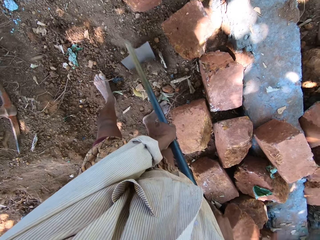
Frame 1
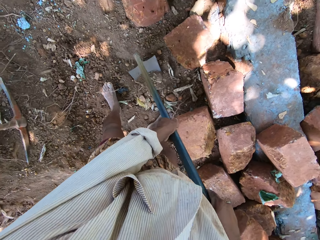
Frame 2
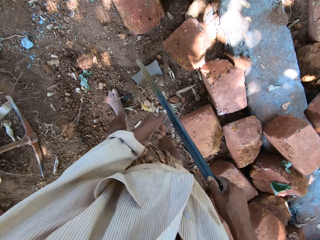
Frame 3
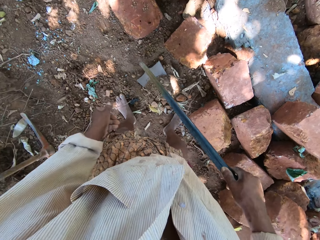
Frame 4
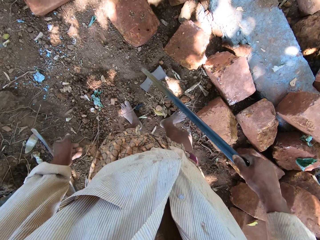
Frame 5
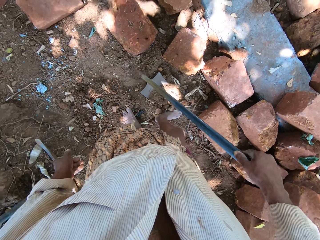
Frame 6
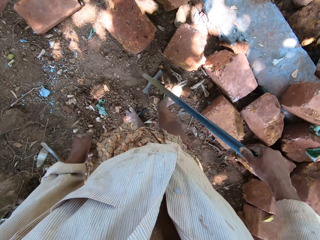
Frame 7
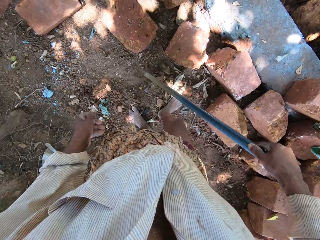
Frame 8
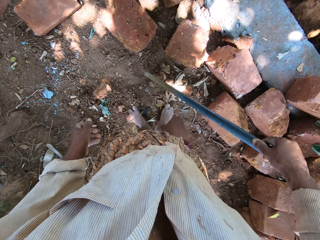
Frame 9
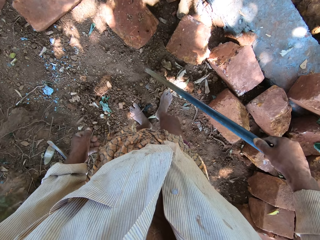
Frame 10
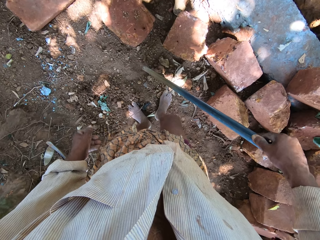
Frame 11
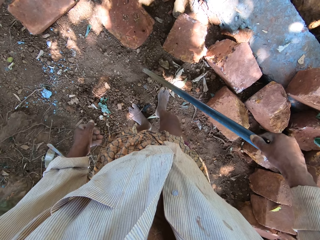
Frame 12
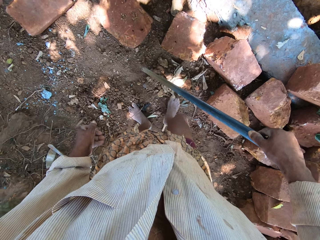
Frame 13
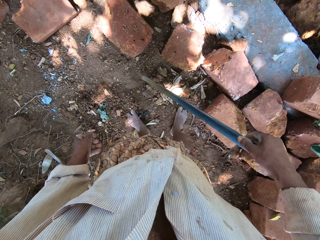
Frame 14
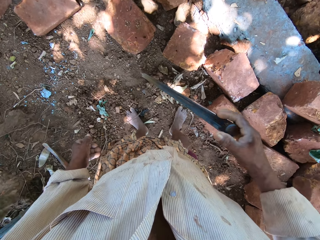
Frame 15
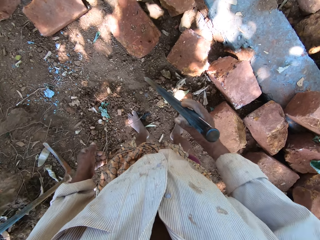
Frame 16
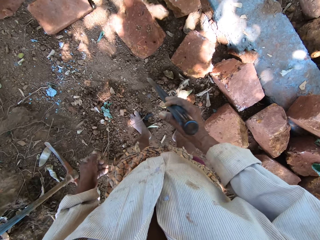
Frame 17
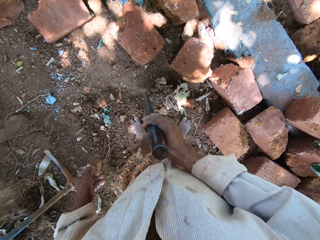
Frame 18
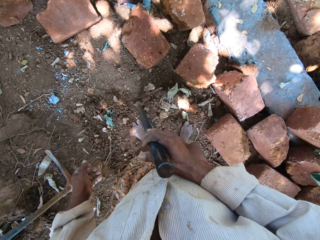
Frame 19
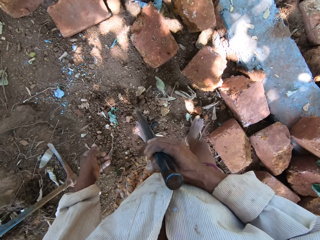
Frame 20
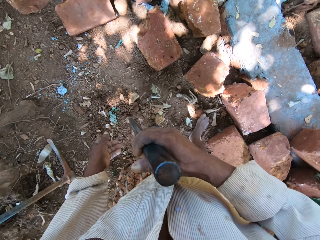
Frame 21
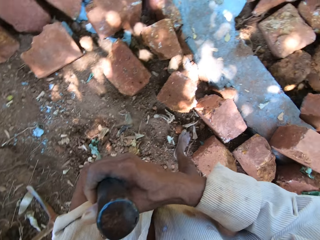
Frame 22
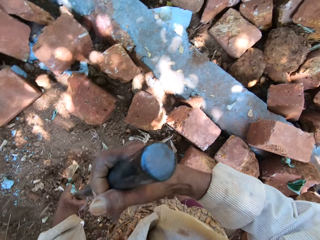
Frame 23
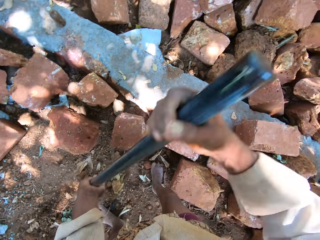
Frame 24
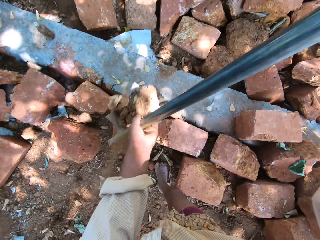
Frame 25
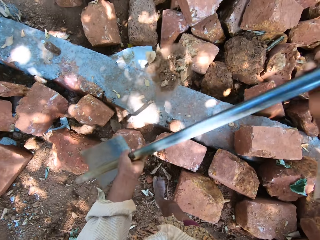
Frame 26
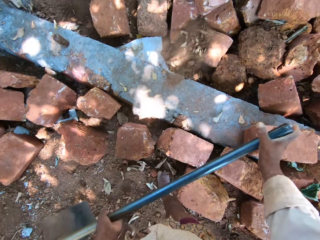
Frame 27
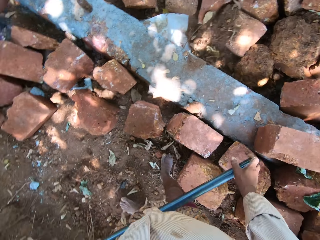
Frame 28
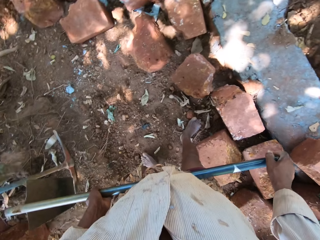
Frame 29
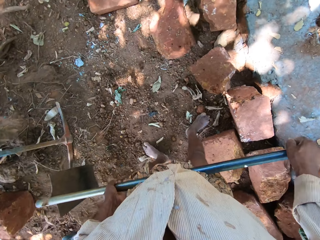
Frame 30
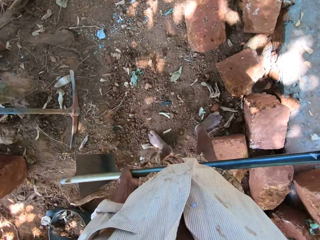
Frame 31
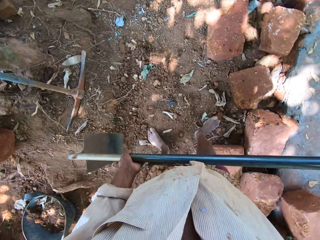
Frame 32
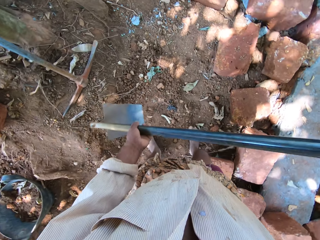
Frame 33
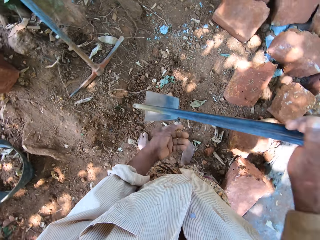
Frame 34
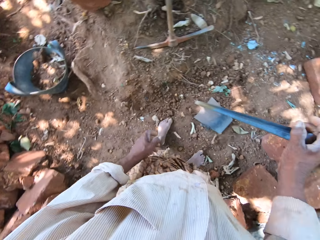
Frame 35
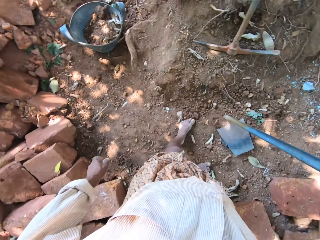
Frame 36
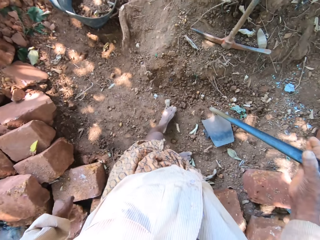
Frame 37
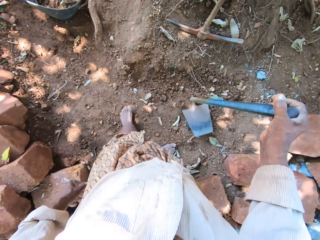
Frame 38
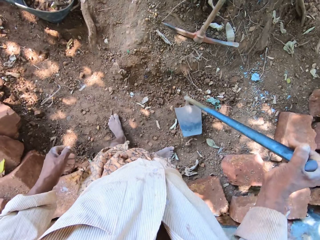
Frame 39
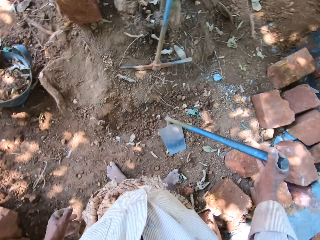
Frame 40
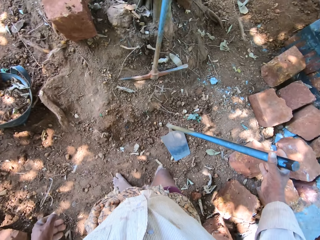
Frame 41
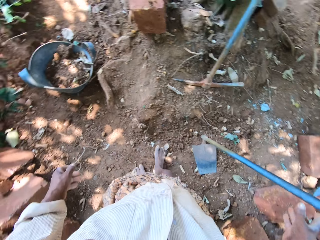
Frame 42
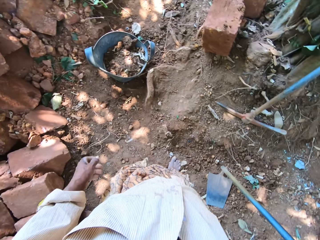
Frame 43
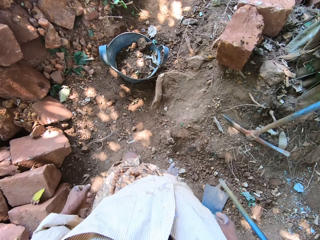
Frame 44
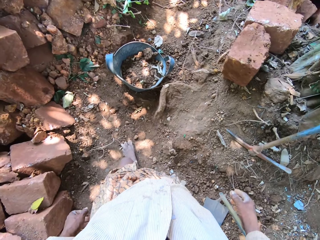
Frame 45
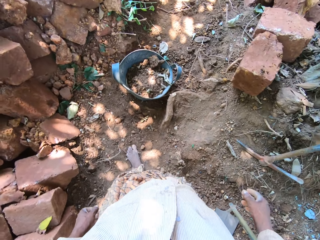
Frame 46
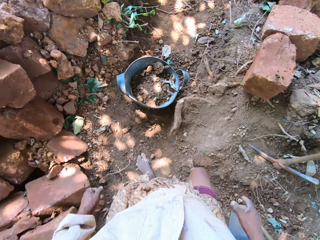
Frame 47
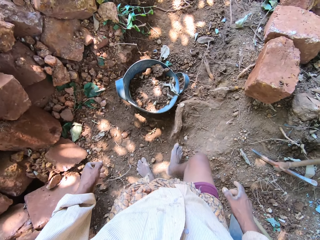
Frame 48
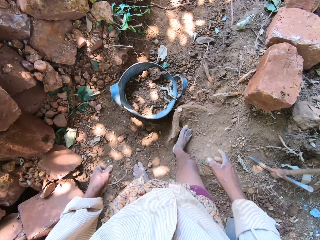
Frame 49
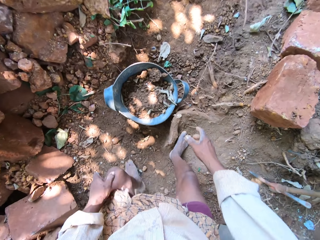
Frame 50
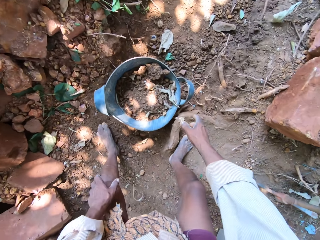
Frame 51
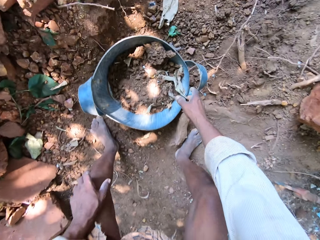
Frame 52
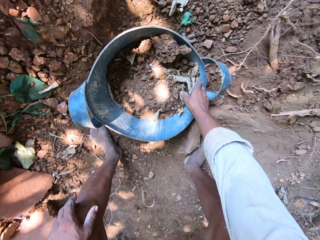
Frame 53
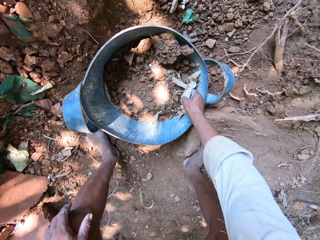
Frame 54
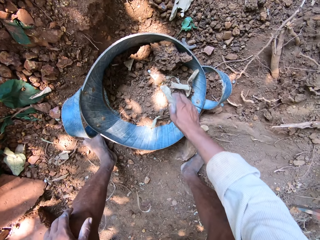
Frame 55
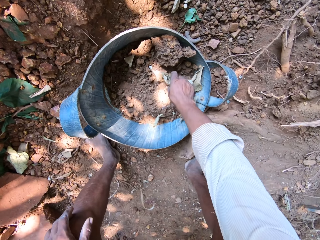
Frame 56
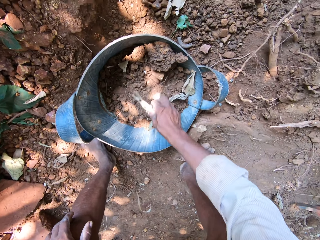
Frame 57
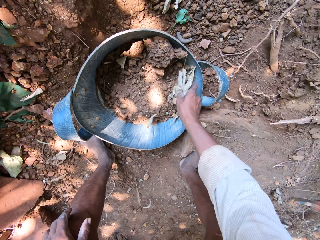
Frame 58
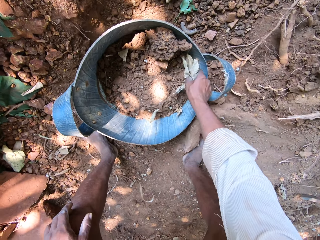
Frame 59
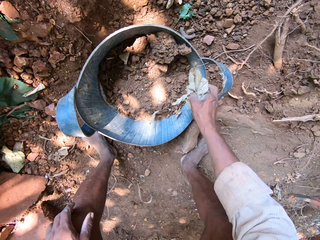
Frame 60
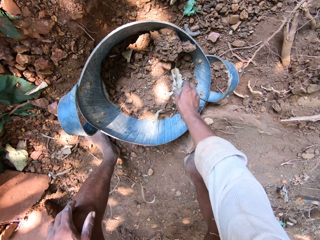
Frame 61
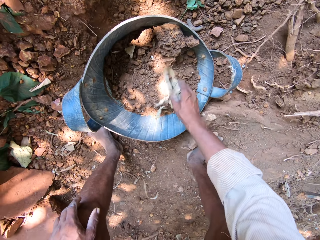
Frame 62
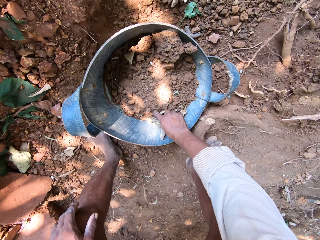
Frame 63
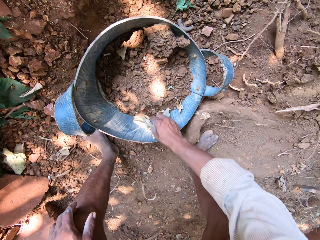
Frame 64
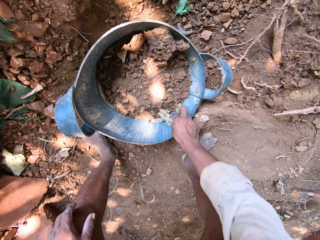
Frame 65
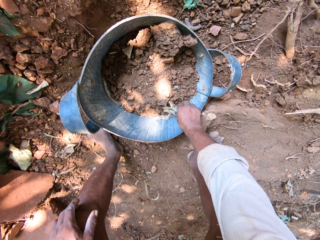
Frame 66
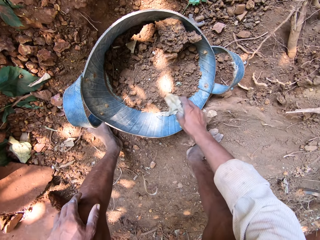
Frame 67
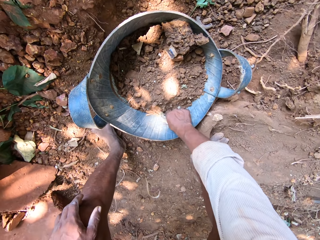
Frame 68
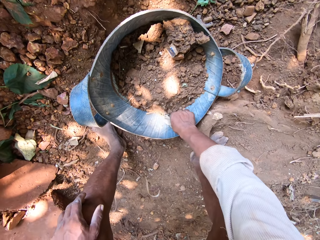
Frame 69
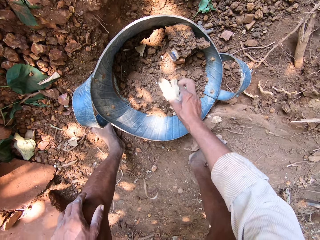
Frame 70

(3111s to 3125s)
The camera wearer packs the sand on the hoe in his right hand with his right leg. He picks the hoe from the ground with his right hand. He pours the sand on the bricks with the hoe in both hands. He drops the hoe on the ground with his right hand. He picks leaves from the container with his right hand.

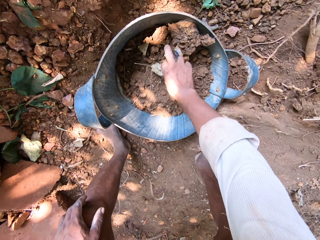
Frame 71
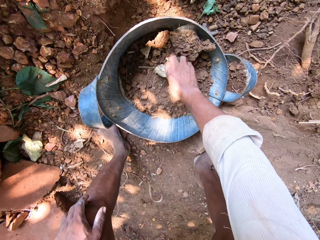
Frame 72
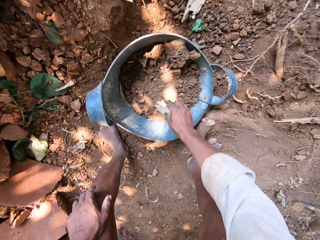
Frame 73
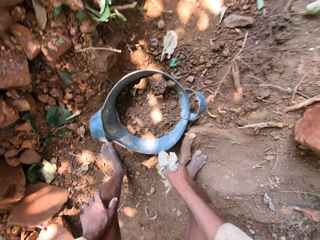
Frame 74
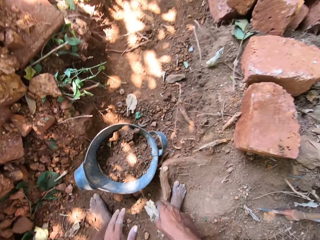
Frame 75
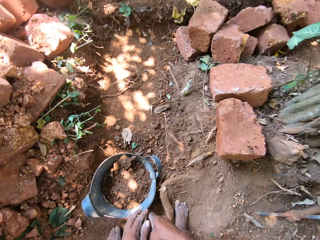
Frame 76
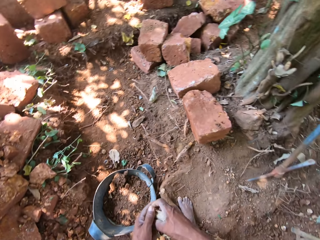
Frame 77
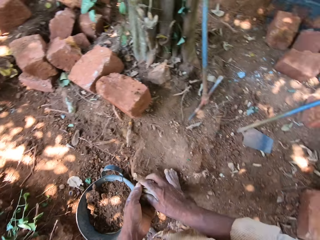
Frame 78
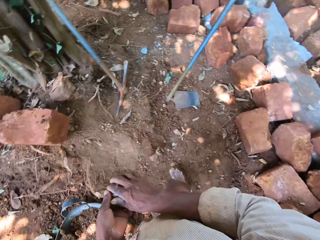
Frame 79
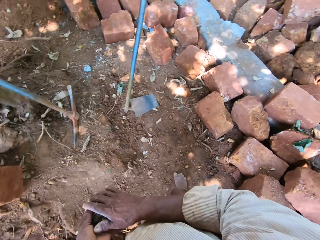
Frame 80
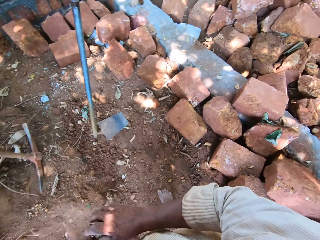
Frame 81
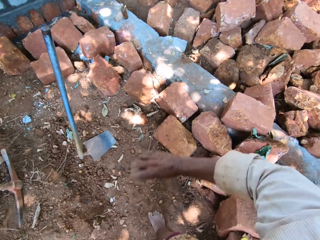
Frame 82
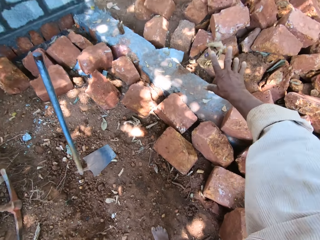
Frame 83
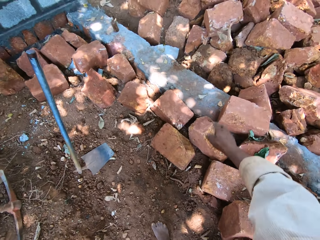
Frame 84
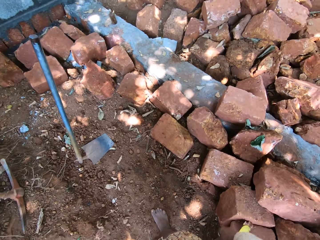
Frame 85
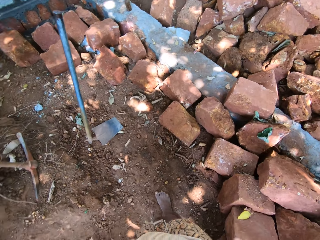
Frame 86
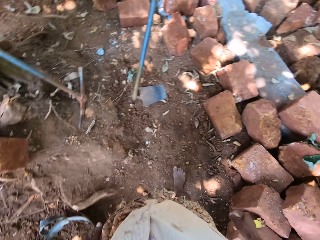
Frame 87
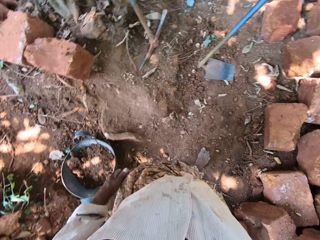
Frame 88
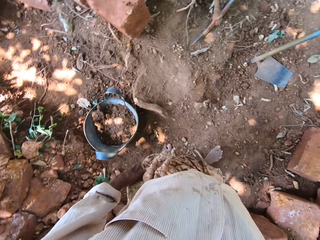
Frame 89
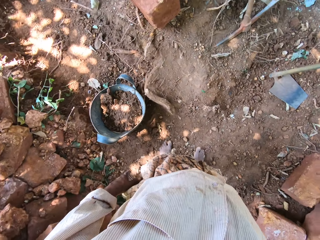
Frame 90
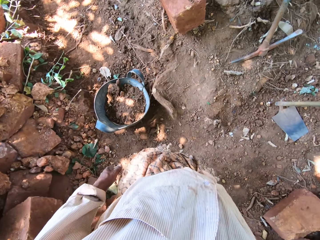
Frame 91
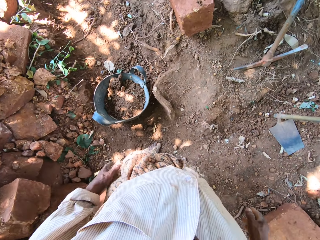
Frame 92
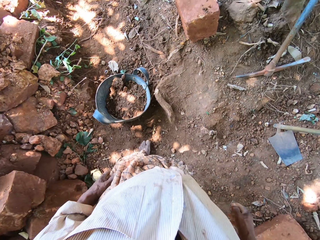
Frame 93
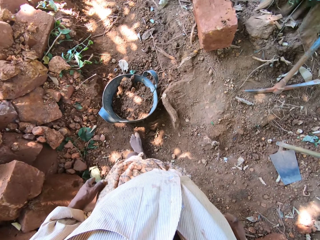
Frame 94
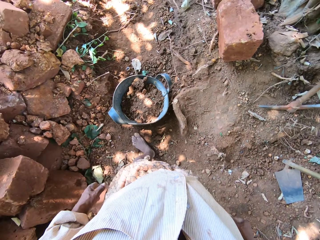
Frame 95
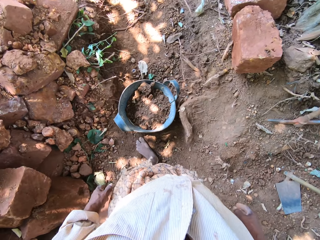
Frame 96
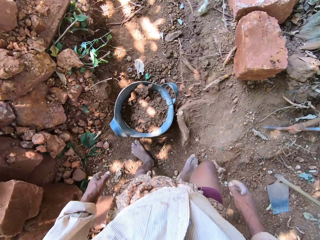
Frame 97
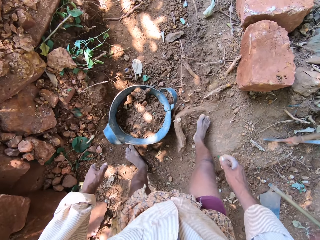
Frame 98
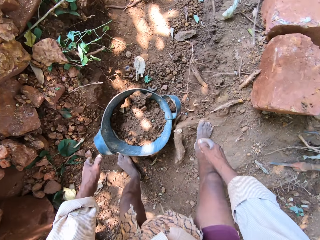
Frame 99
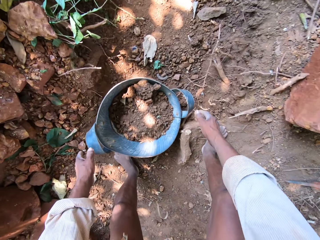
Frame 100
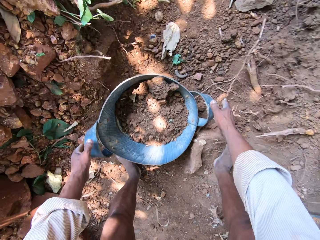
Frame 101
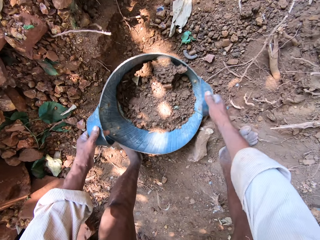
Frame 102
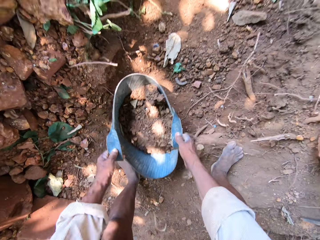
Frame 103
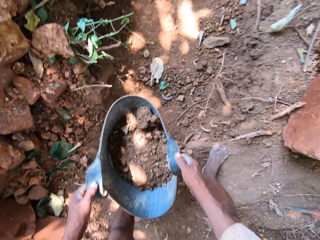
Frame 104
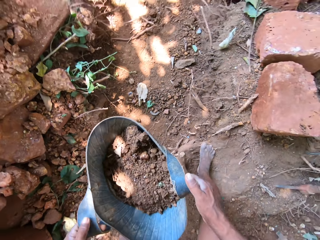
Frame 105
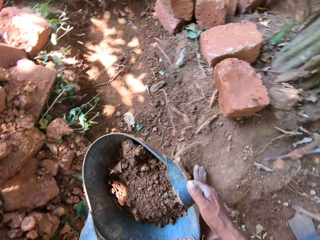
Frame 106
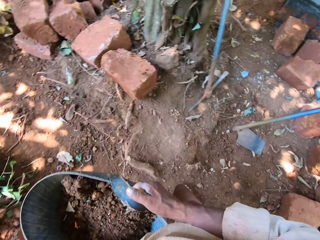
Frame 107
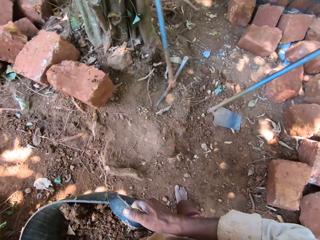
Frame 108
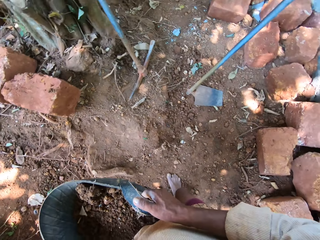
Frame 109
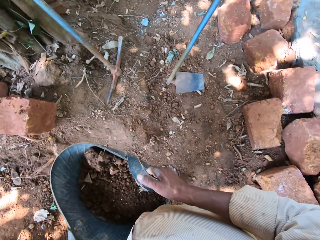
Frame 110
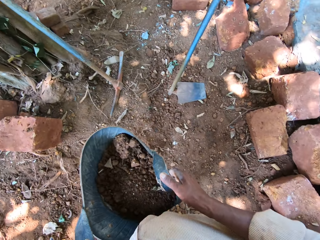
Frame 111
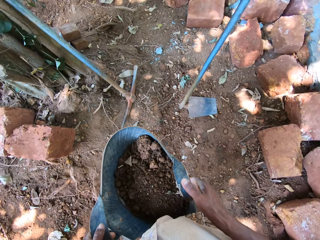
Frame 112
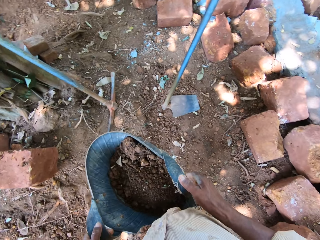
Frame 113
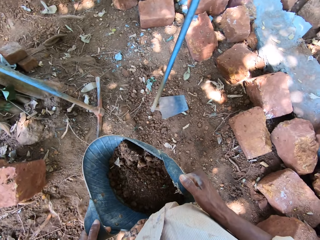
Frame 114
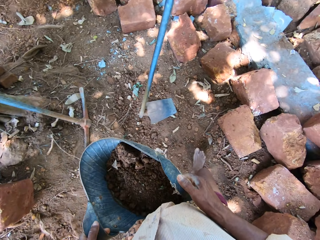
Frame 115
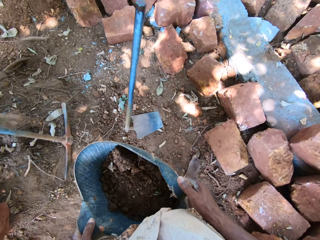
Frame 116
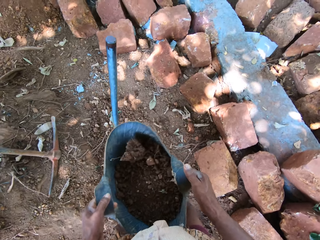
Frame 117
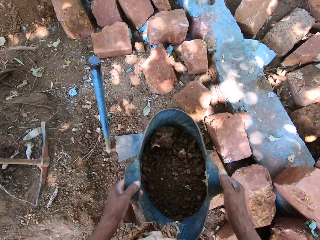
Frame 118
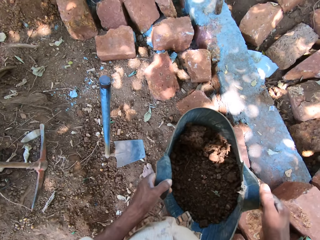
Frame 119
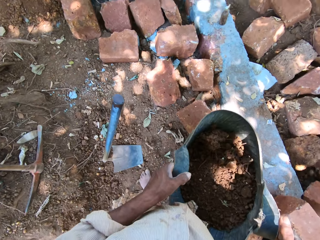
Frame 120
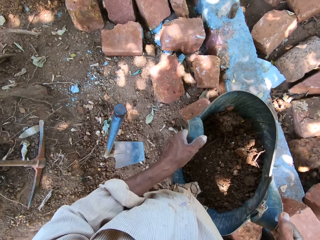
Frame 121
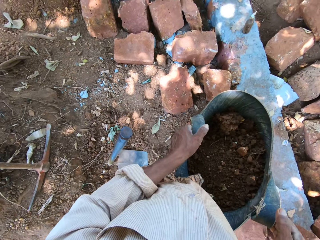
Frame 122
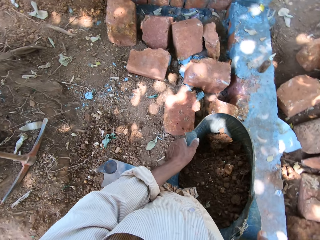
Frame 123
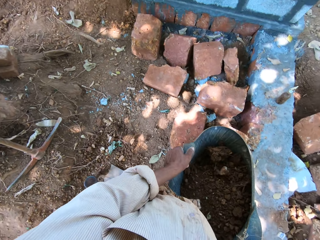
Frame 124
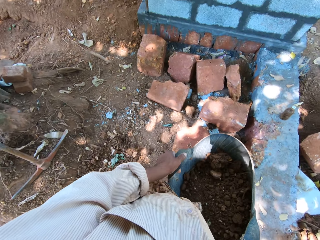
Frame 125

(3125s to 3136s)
The camera wearer squeezes the leaves with both hands. He throws the leaves on the bricks with his right hand. He picks the container from the ground with both hands. He carries the basket.
